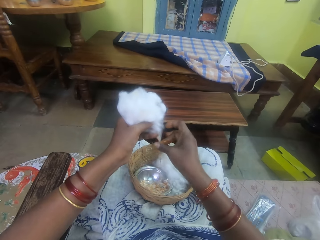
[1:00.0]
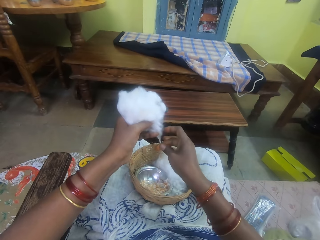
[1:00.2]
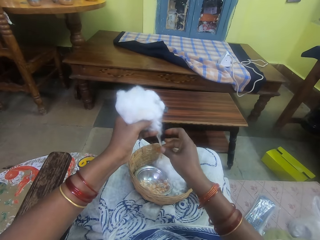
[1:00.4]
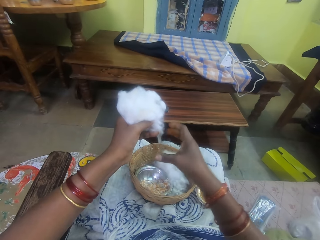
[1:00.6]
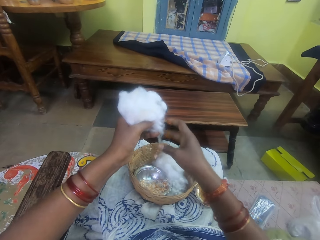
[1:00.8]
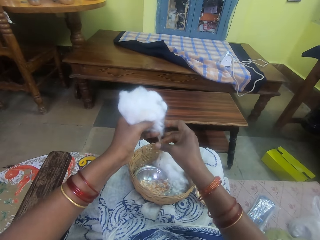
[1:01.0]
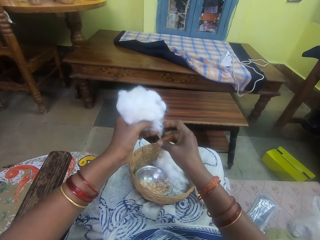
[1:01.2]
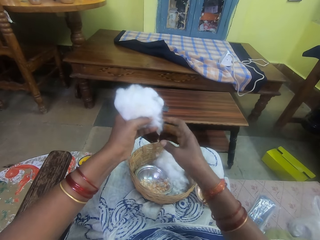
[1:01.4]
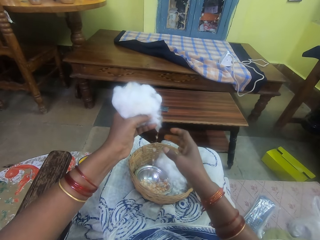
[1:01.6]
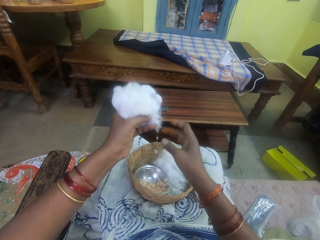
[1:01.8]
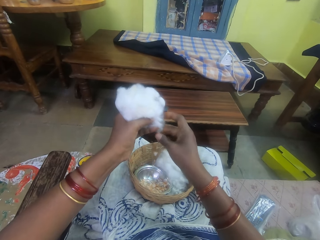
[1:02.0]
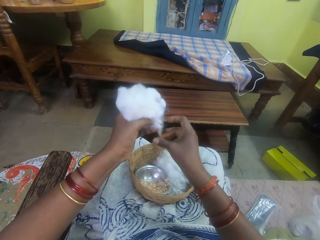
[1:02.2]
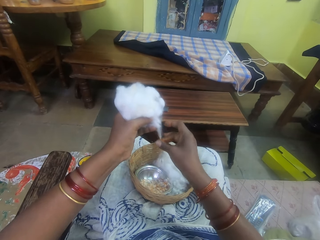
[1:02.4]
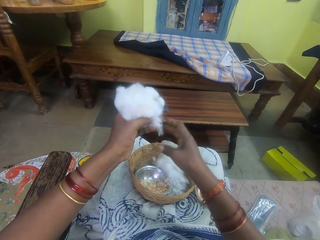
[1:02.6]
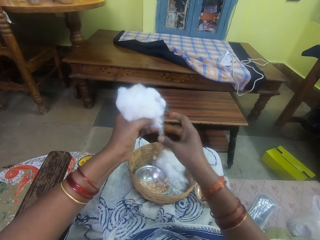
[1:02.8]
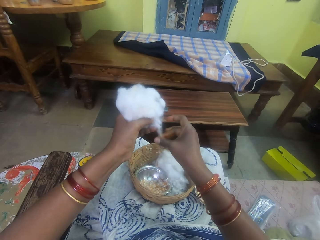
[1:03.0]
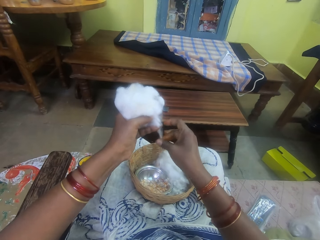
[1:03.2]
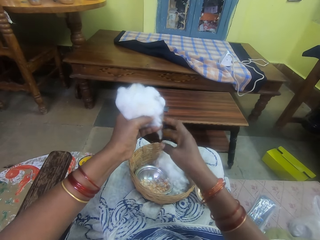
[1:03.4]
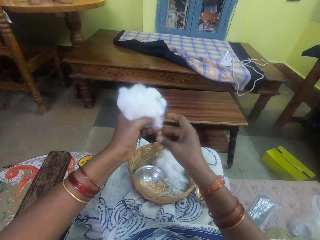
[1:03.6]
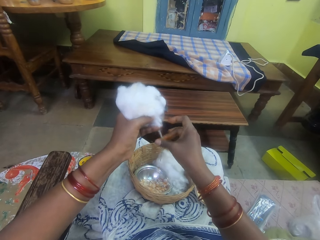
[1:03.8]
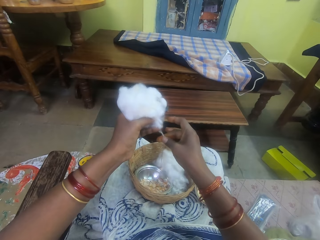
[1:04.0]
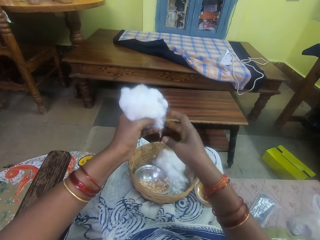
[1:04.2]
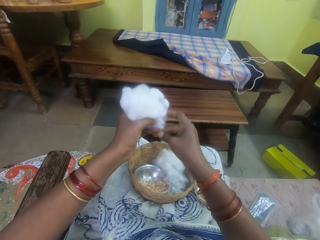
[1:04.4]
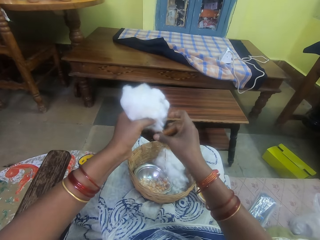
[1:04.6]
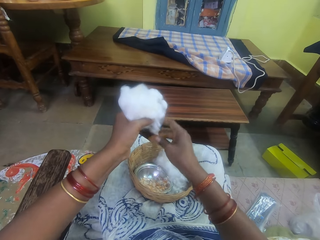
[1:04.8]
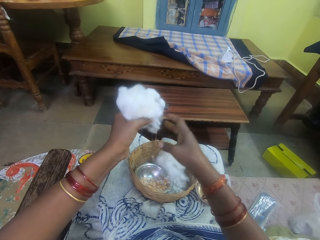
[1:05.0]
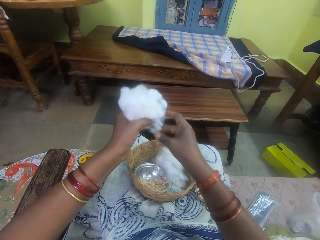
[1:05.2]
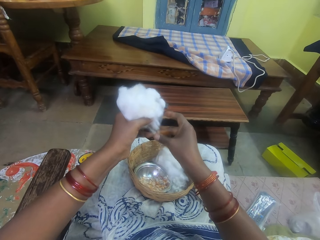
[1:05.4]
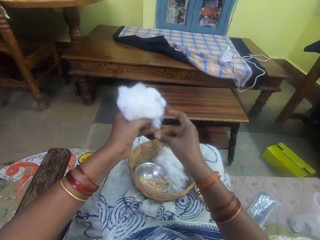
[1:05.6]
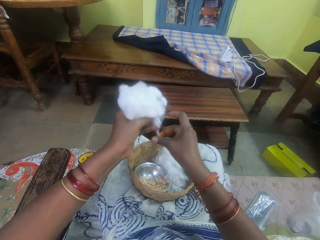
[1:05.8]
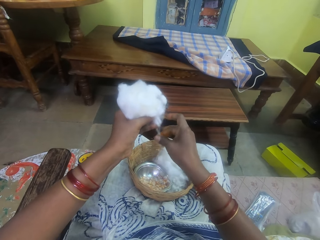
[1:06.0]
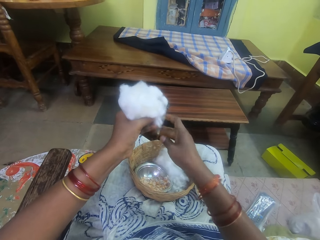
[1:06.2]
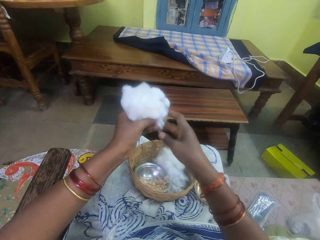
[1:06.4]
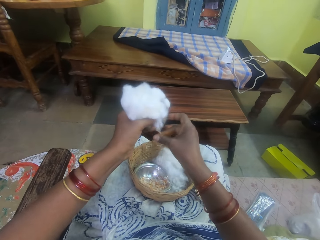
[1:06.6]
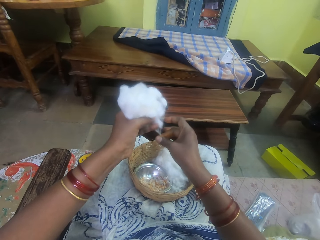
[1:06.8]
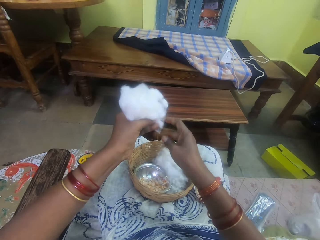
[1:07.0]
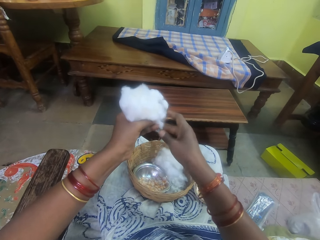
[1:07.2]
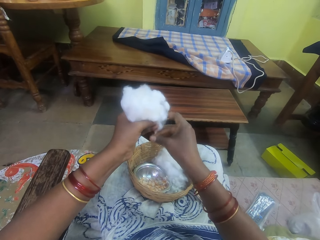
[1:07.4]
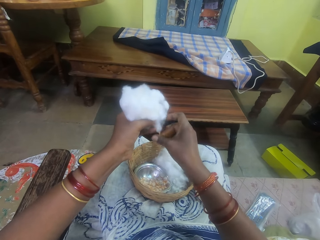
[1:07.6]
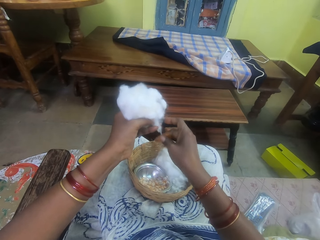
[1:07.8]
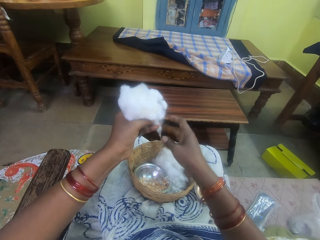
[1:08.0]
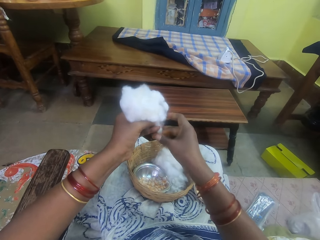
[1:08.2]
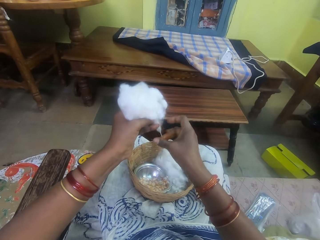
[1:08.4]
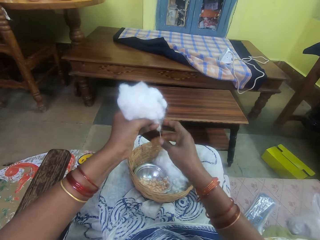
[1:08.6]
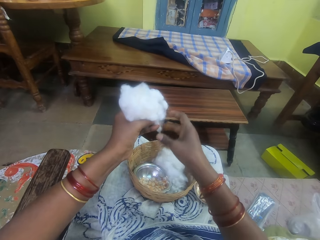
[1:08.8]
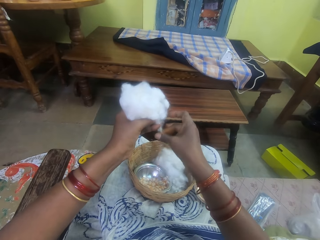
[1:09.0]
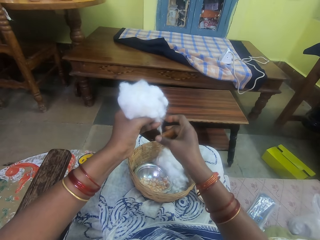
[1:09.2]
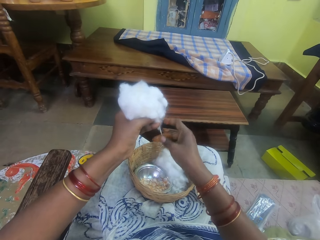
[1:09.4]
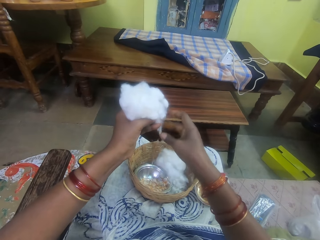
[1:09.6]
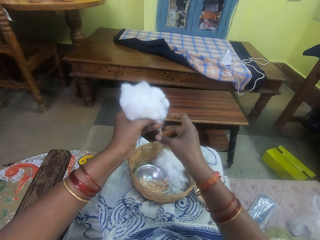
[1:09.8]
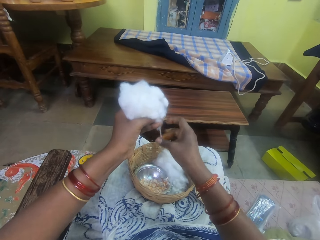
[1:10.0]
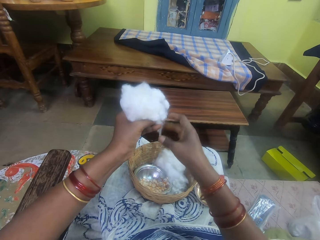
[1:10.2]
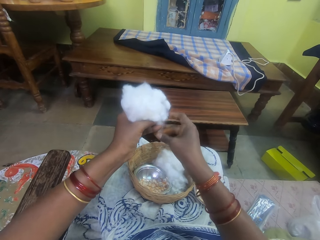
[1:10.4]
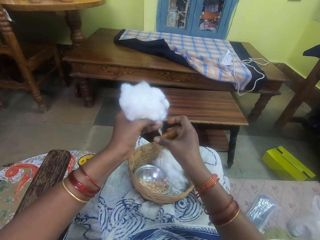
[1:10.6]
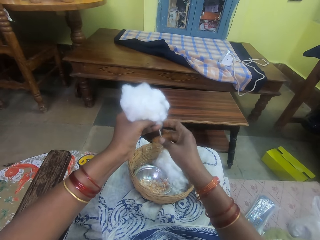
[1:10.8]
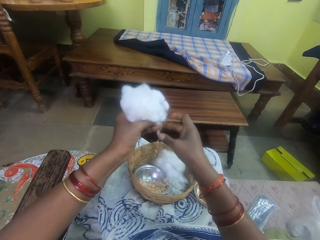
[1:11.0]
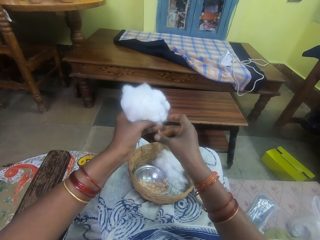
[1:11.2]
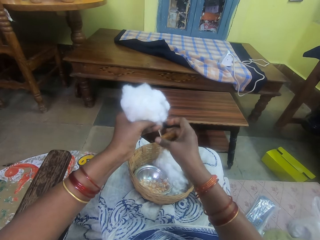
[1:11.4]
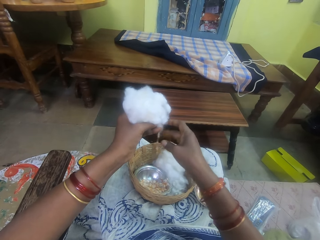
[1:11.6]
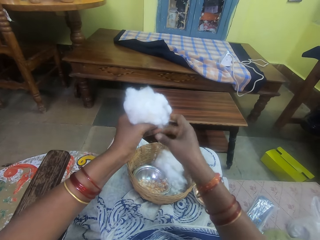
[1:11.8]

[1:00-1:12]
The camera wearer pulls her hand off the cotton string. She rolls the cotton string with adhesive. She pulls her hand off the cotton string. She rolls the cotton string with the adhesive.

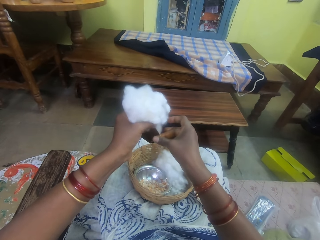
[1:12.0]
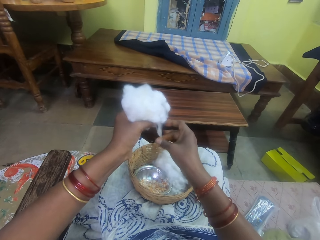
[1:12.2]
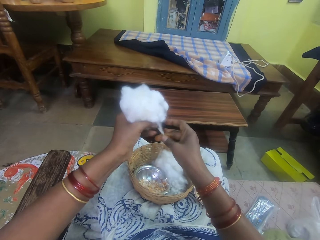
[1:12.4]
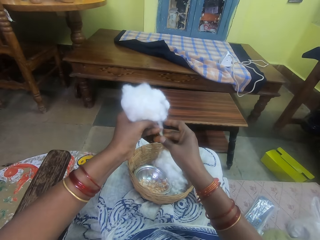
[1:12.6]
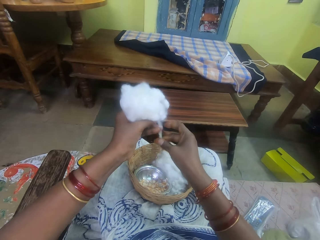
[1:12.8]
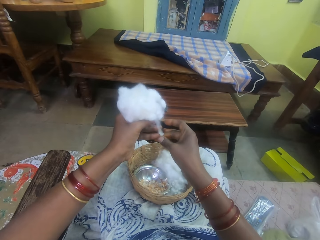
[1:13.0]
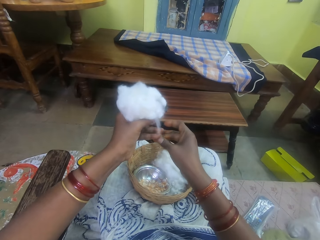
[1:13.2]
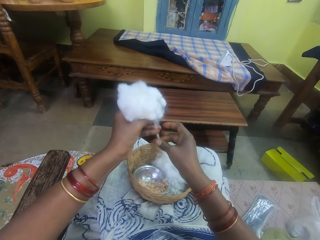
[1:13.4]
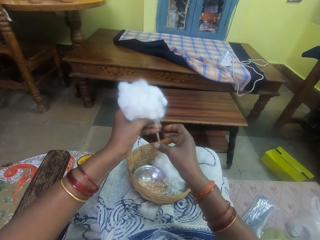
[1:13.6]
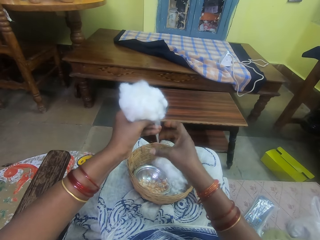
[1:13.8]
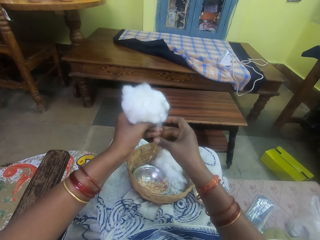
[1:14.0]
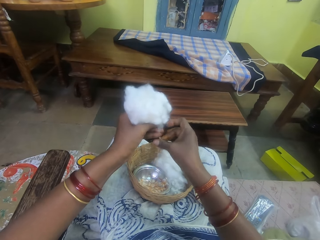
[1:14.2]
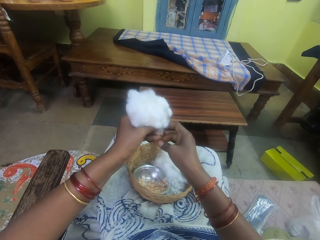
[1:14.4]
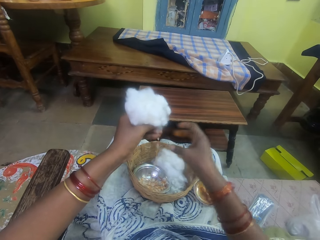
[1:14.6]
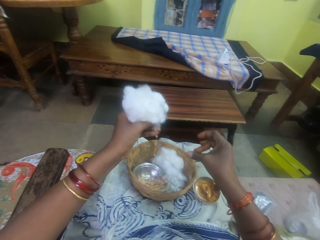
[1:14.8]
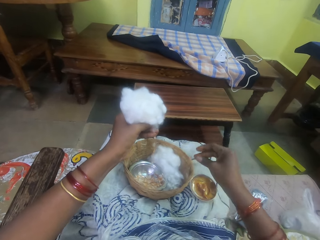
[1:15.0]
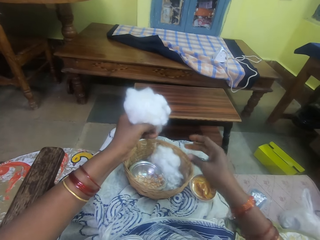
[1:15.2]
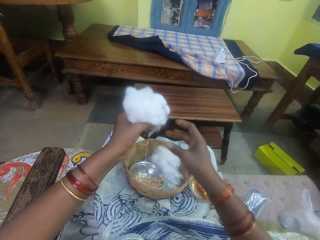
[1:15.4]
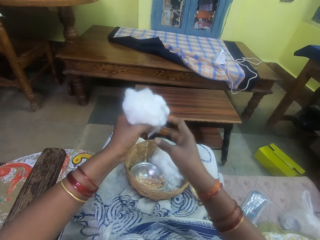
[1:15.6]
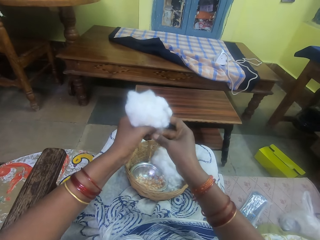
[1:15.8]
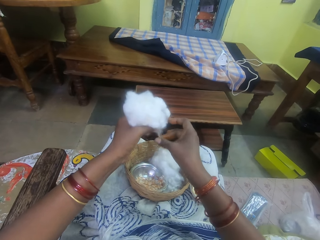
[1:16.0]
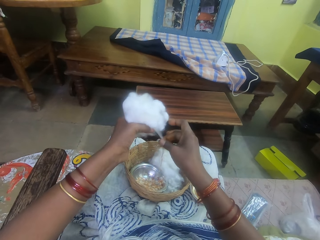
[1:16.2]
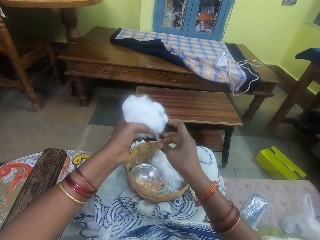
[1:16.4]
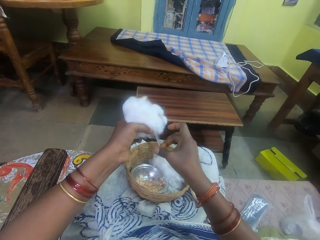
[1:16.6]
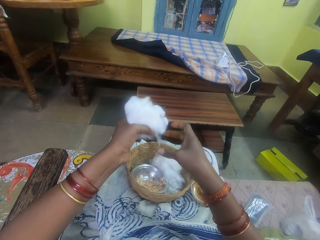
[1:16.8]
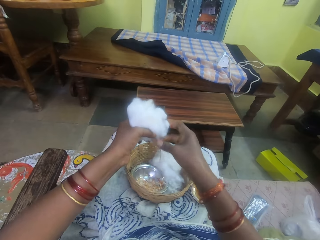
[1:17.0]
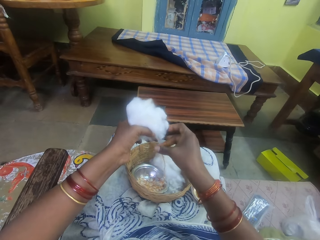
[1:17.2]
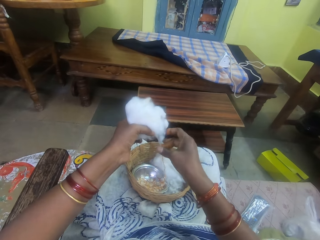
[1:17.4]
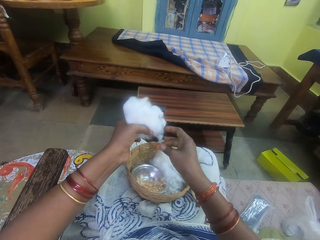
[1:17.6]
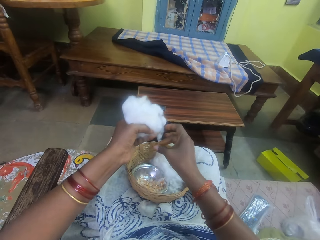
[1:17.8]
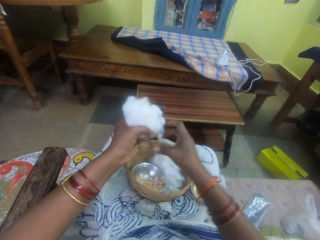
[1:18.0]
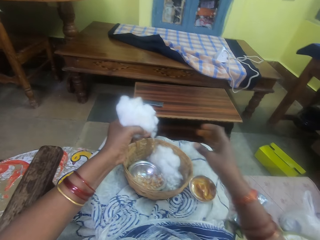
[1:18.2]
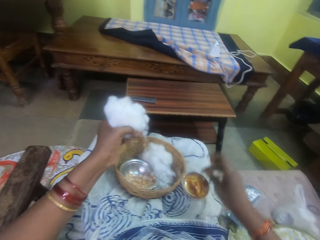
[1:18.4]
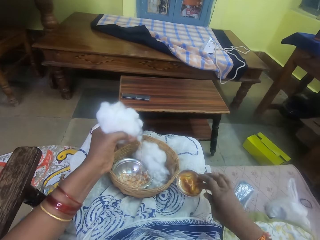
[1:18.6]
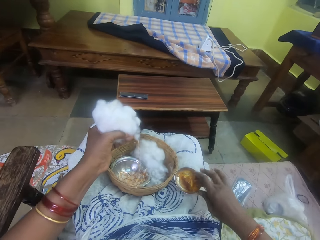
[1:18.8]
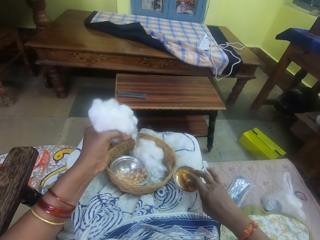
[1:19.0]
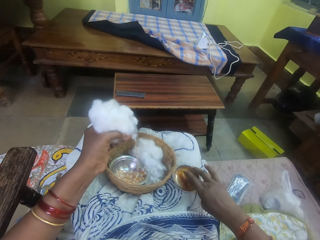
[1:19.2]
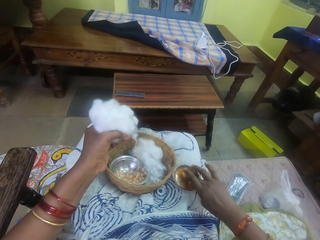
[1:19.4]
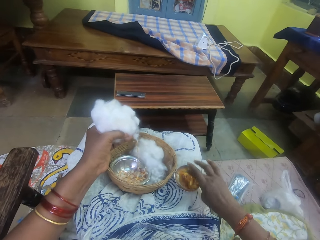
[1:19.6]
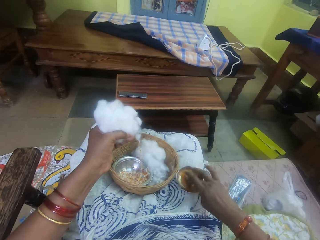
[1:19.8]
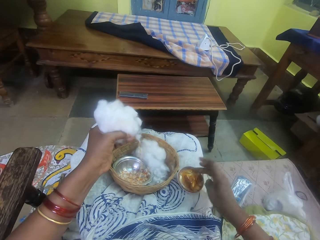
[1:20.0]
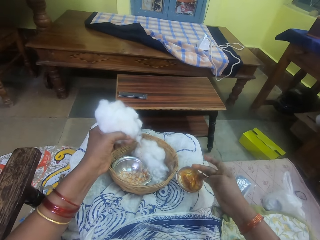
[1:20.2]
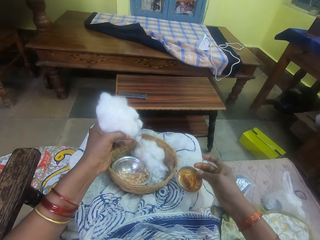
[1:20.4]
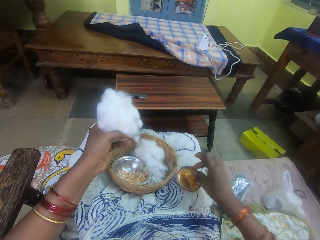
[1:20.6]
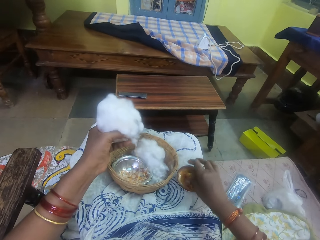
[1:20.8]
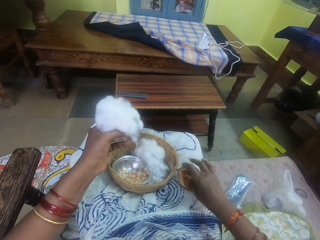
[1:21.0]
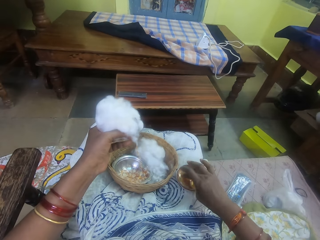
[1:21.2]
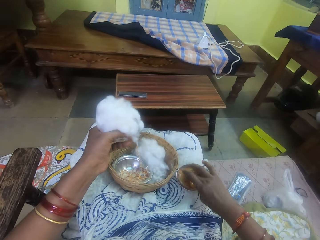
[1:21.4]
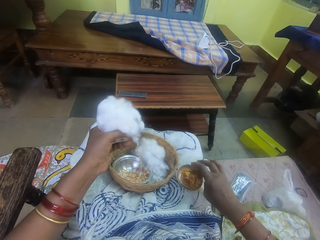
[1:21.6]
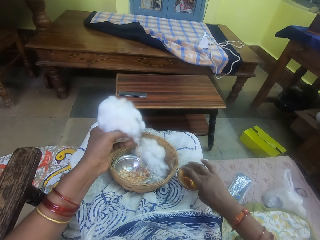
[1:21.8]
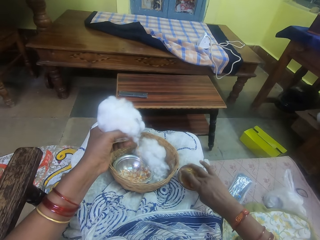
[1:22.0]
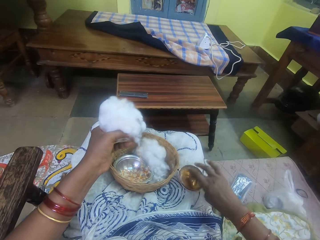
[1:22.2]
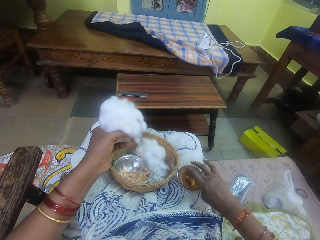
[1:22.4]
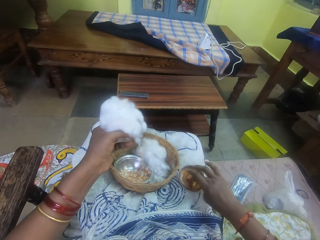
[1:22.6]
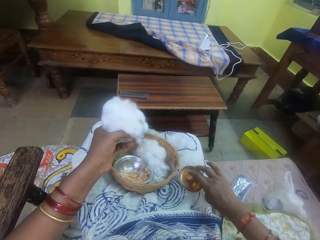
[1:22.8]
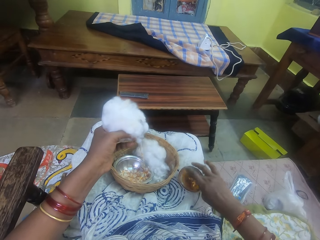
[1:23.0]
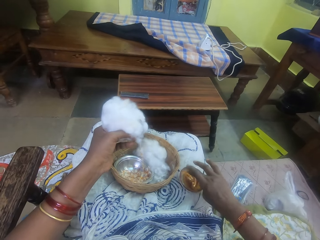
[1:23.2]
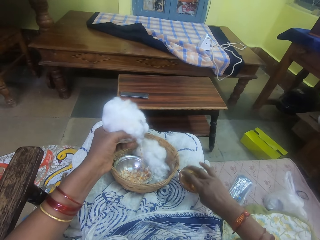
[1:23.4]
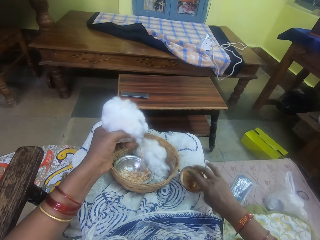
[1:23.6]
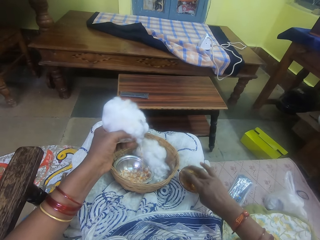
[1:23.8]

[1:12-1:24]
The camera wearer pulls her hand off the cotton string. She rubs her fingers. She rolls the cotton string with adhesive. She pulls her hand off the cotton string. She rolls the cotton string with the adhesive. She pulls her hand off the cotton string. She picks the adhesive from the bowl. She touches the ointment with her right hand. She lifts her hand off the glue. She picks the adhesive from the bowl.
